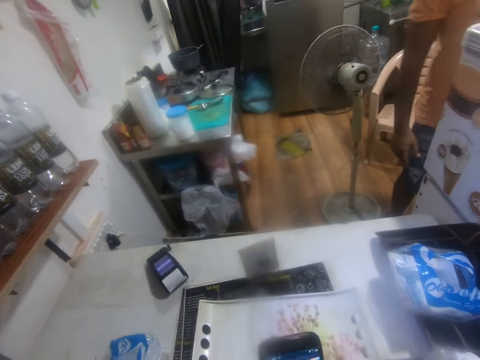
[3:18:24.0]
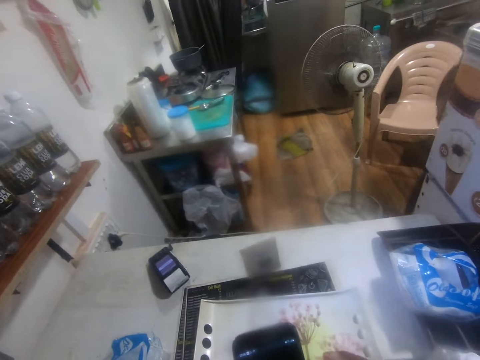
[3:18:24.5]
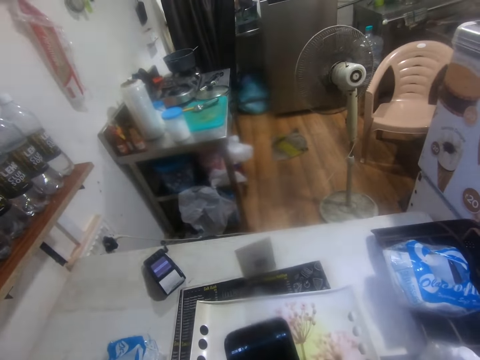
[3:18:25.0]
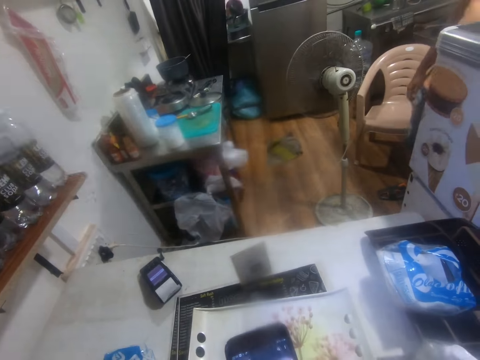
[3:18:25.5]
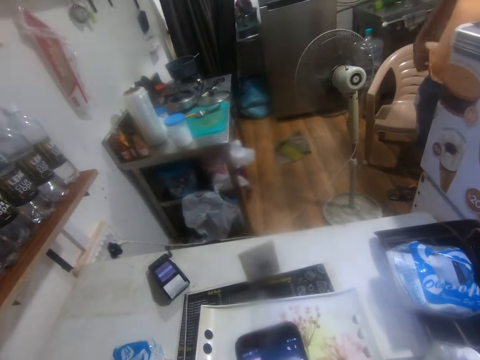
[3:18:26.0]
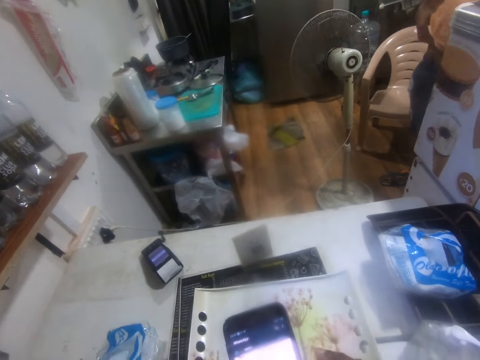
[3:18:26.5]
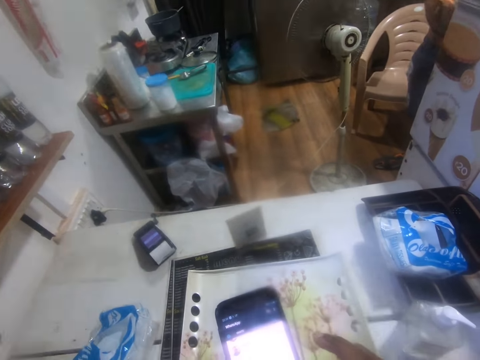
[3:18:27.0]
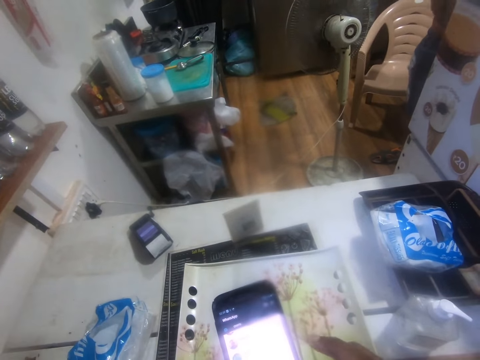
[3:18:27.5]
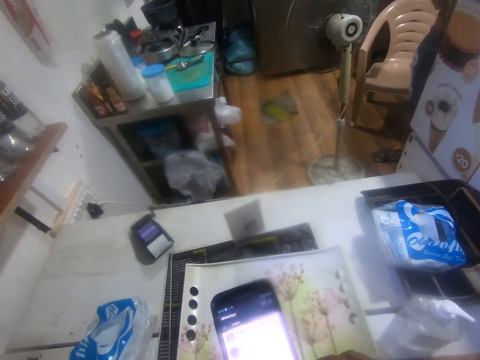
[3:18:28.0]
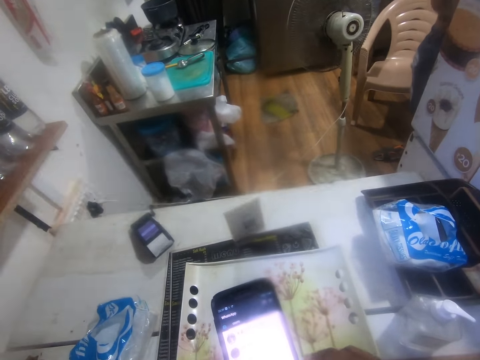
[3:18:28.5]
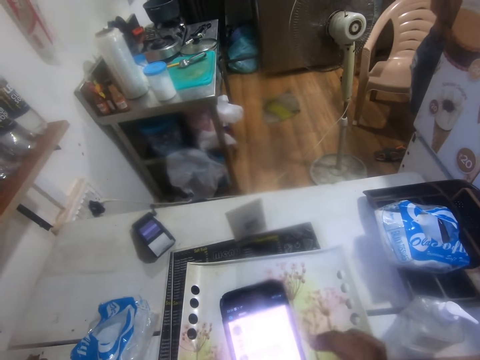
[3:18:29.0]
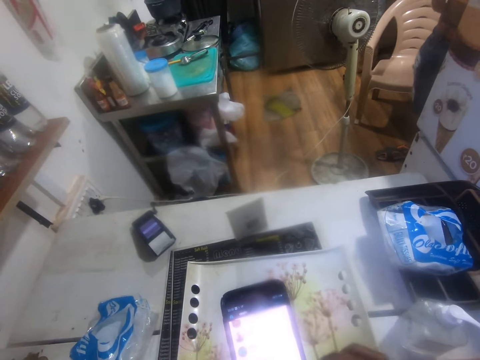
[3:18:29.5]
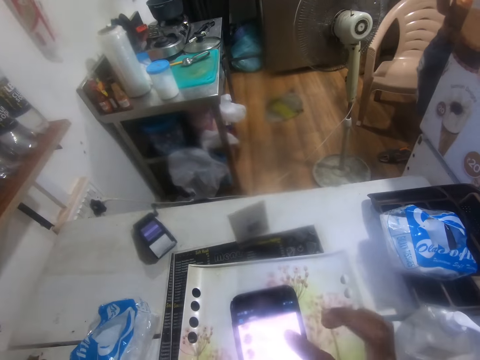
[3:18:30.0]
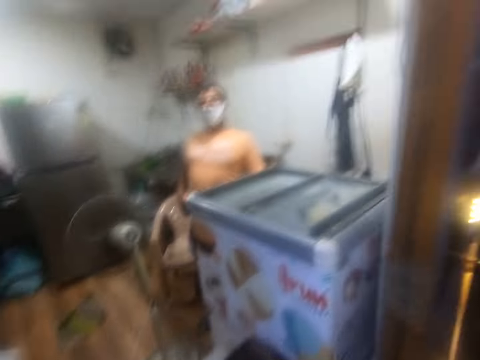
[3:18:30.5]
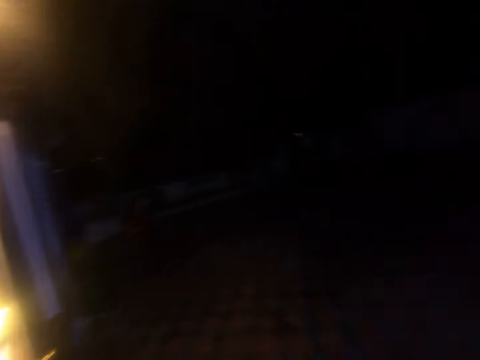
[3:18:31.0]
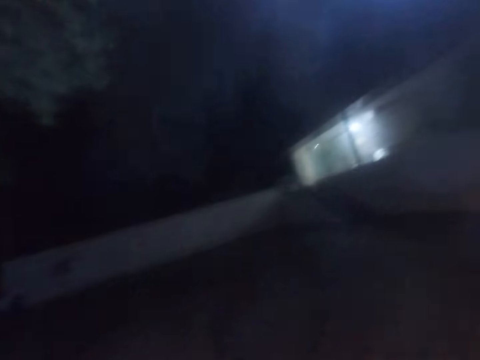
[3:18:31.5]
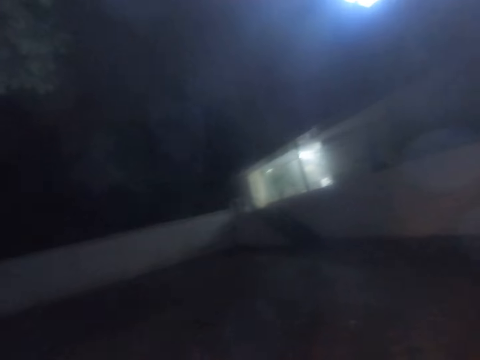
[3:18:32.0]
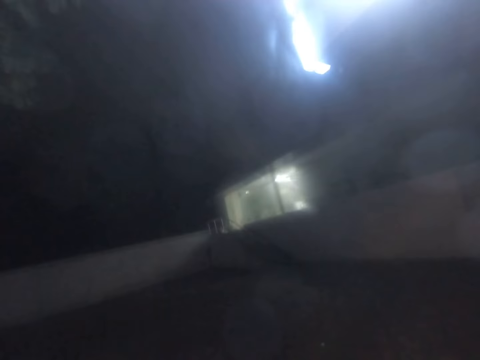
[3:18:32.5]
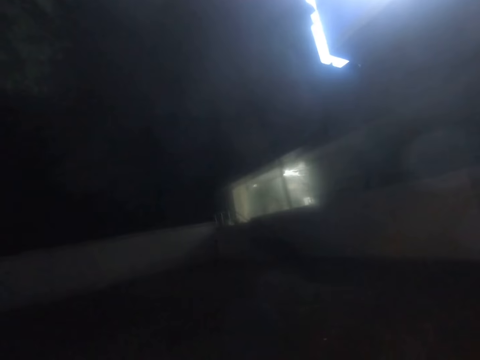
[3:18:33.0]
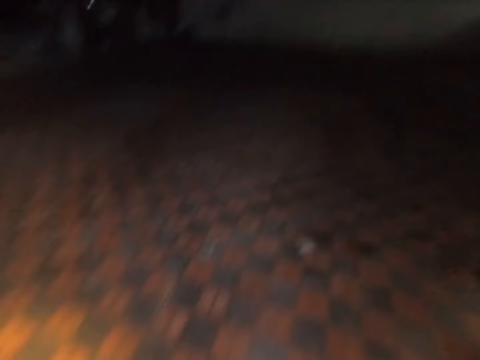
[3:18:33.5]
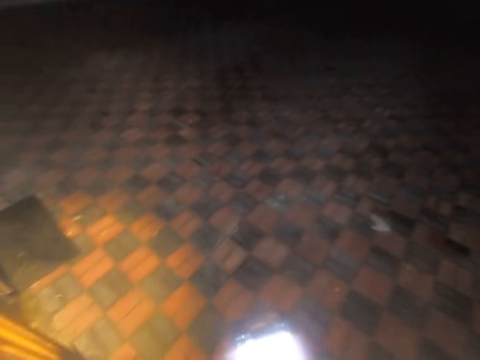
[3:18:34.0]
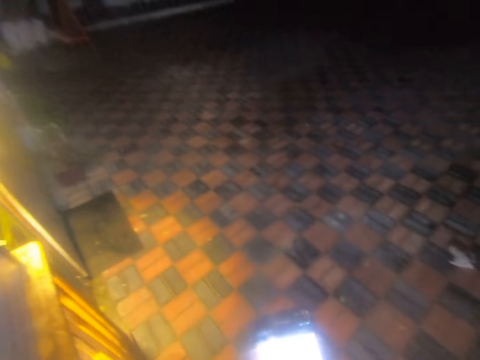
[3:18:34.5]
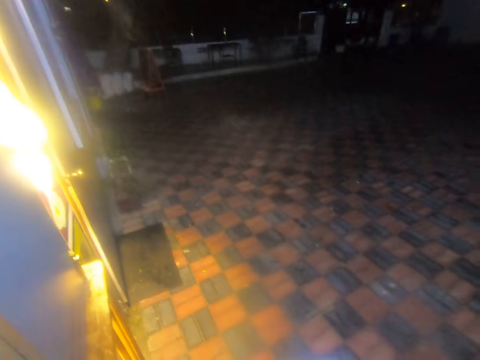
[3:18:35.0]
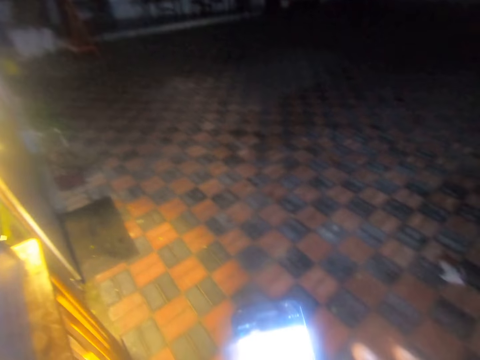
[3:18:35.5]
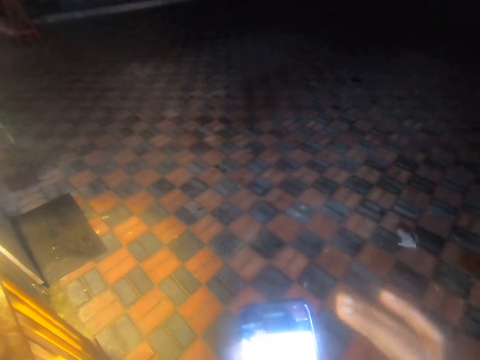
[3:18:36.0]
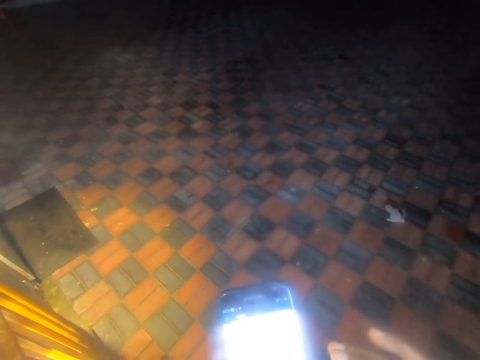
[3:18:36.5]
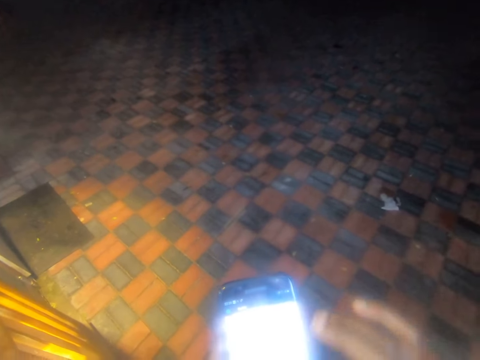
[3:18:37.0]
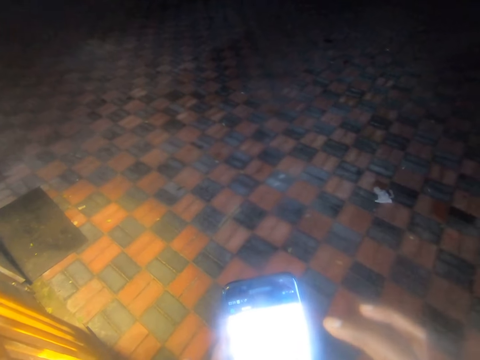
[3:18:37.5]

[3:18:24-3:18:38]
The camera wearer holds a phone with both hands. He presses the phone with his right hand. A person lifts his cloth and scratches his waist. The camera wearer stares around. He operates the phone.

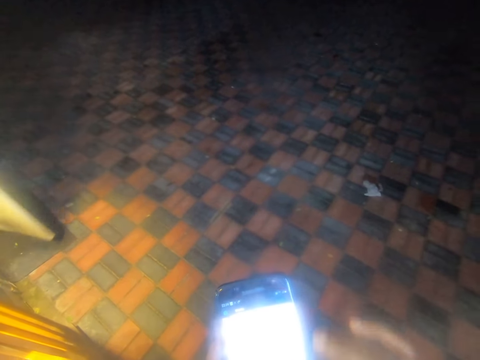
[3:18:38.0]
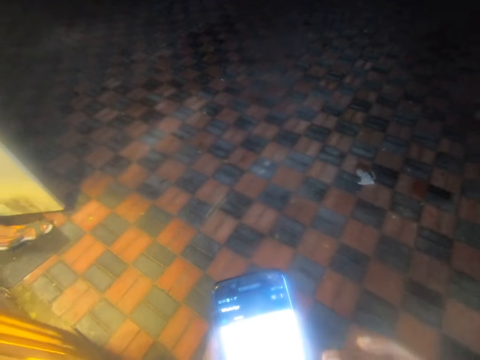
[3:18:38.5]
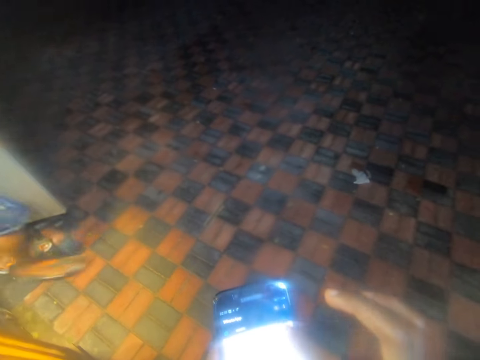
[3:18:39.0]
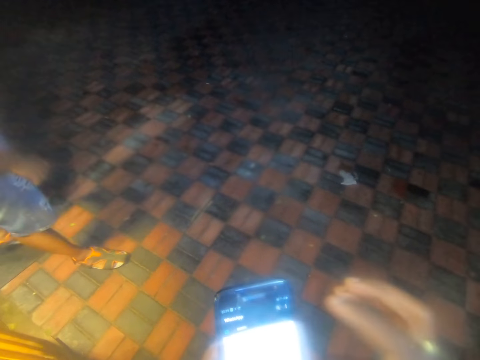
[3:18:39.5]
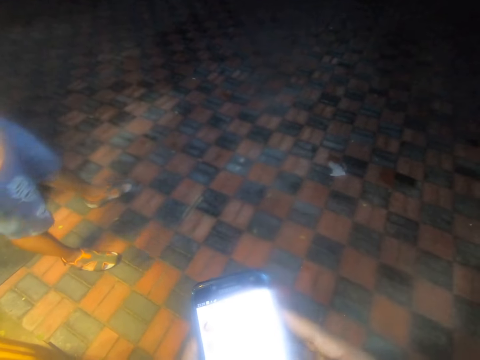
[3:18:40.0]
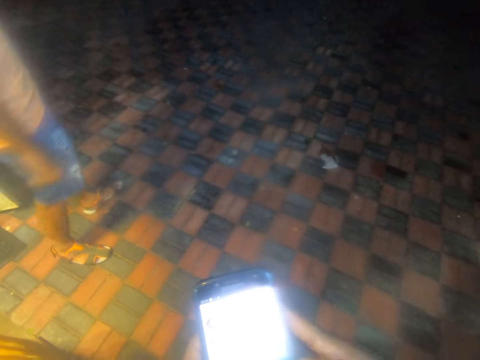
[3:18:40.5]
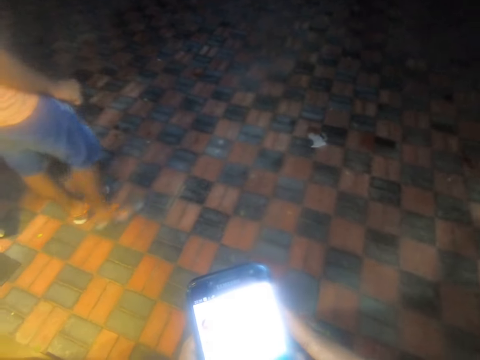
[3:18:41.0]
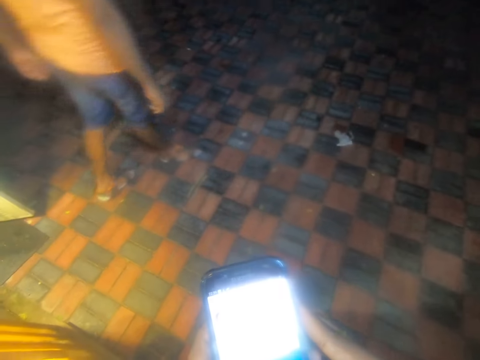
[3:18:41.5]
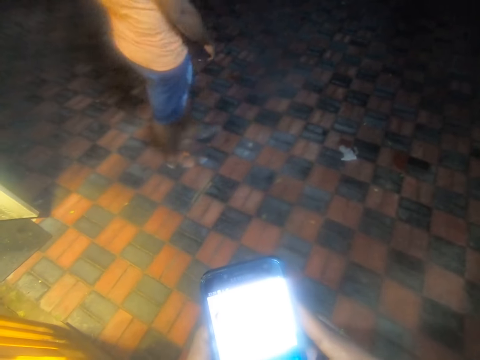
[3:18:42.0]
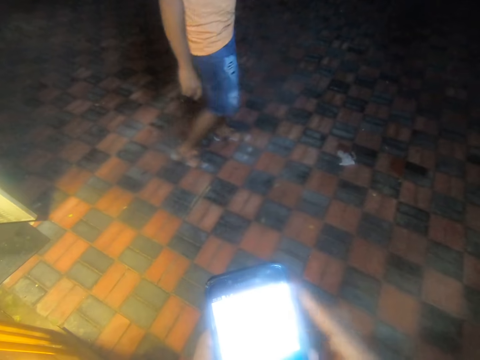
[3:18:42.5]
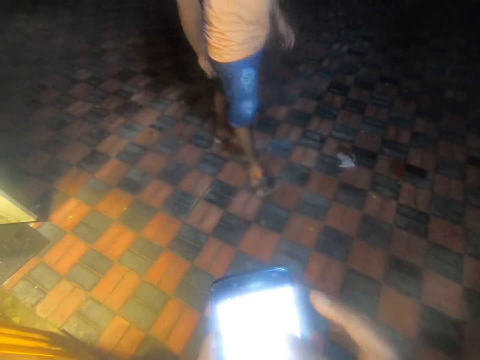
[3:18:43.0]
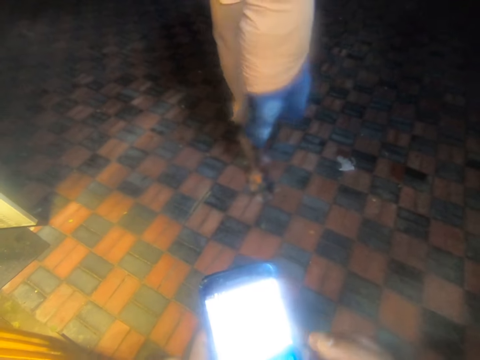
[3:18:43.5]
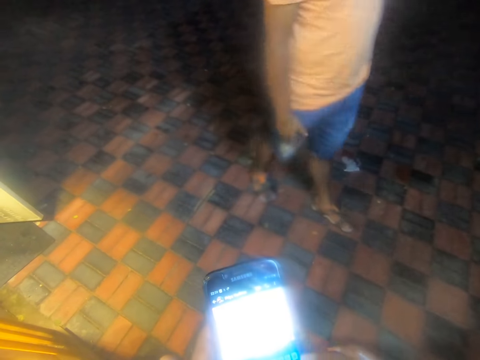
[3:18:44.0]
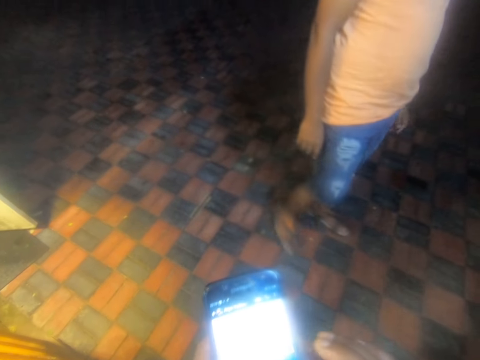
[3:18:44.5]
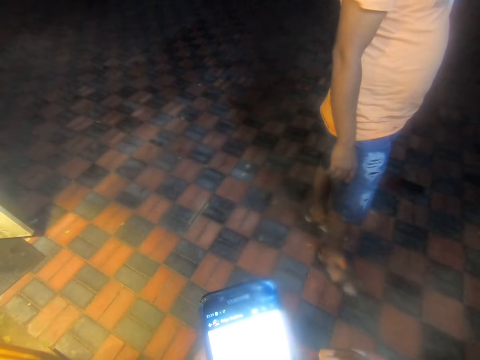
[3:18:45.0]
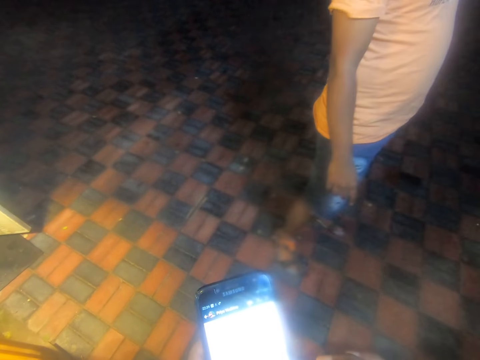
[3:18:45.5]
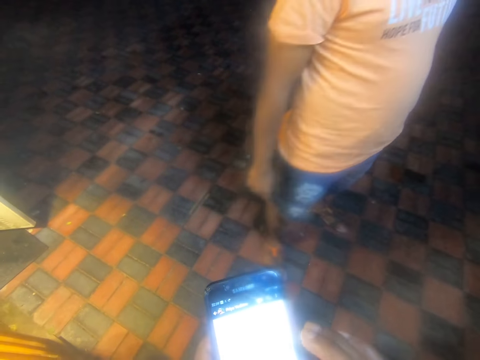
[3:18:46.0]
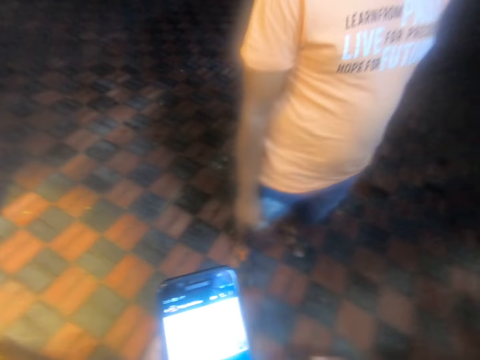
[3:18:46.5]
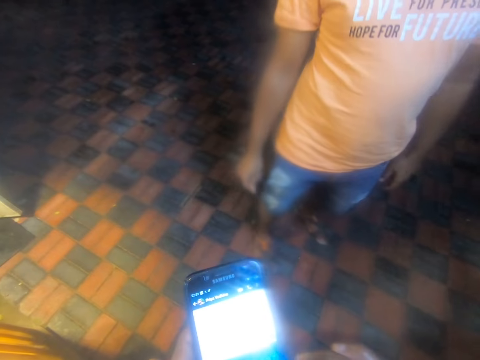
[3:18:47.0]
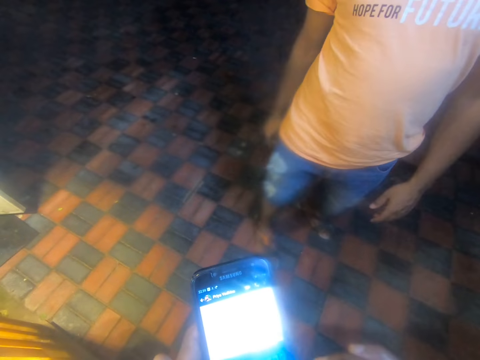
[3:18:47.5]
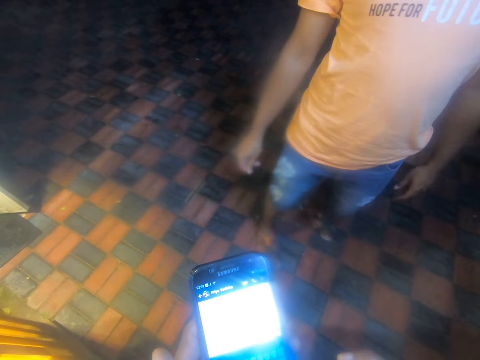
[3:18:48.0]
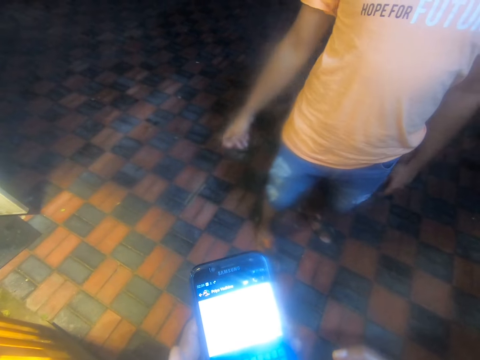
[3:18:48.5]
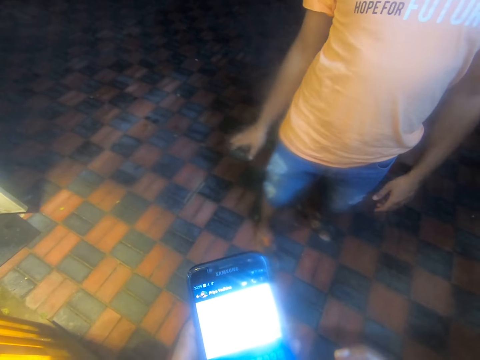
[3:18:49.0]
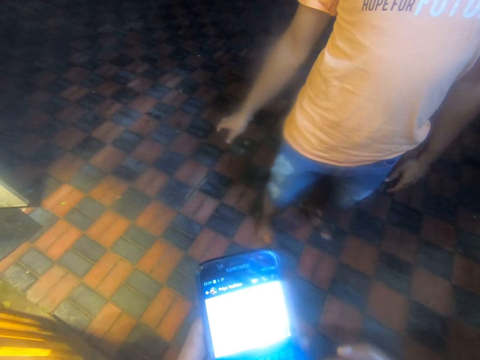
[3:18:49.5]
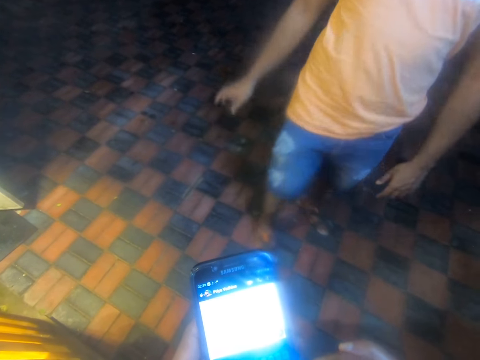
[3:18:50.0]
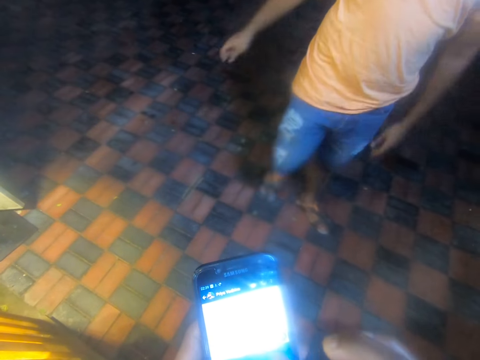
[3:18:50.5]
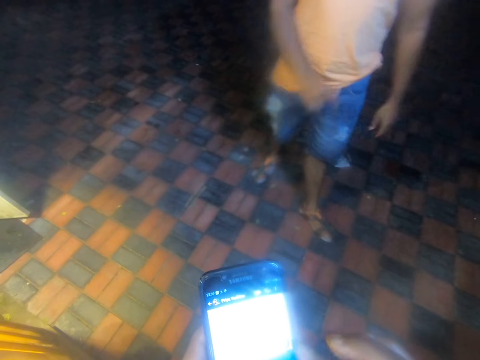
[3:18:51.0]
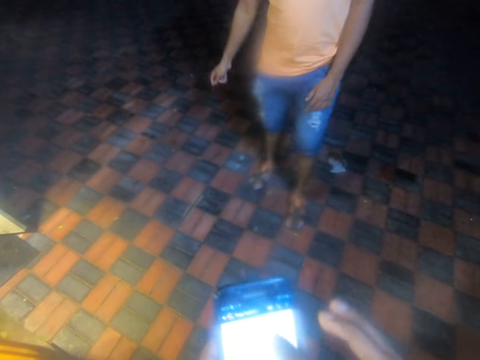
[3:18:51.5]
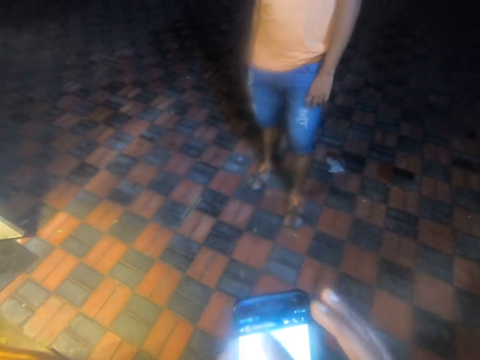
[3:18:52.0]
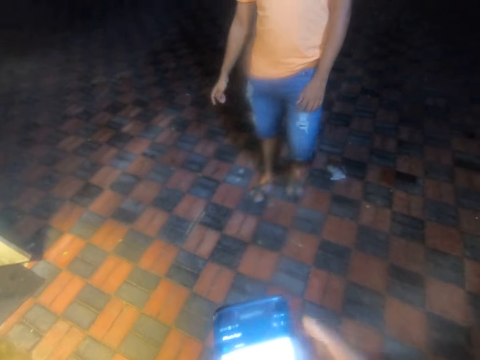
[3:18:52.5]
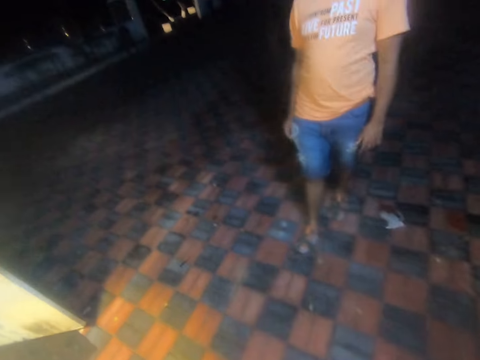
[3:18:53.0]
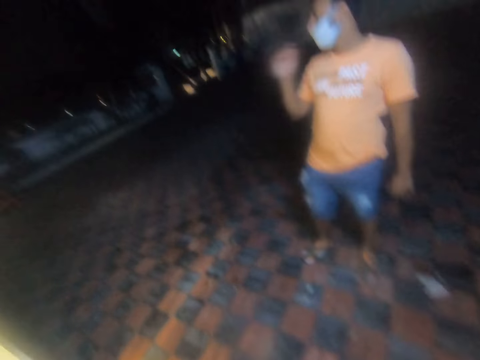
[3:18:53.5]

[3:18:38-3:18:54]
A man walks around a room. The camera wearer operates a mobile phone. They interact with the man. The man walks around a parking lot.
